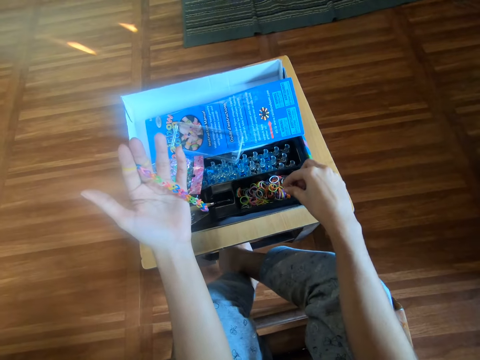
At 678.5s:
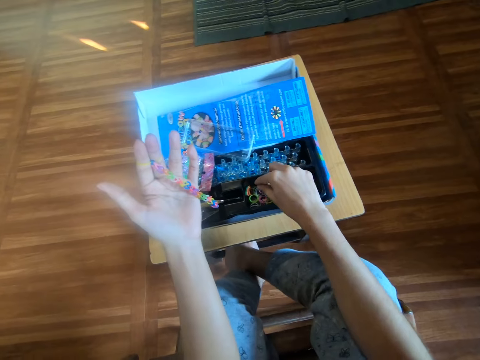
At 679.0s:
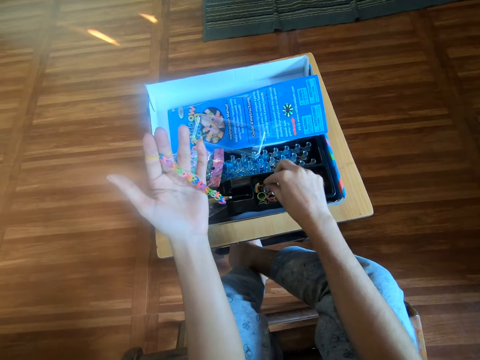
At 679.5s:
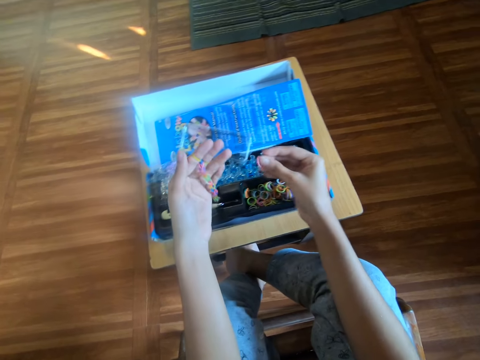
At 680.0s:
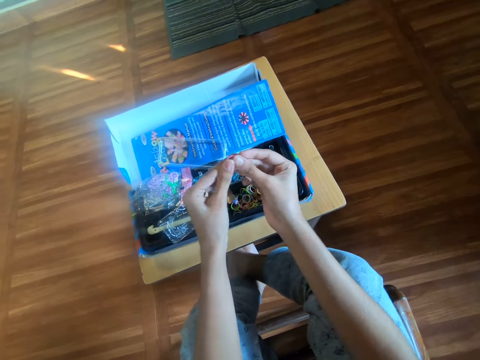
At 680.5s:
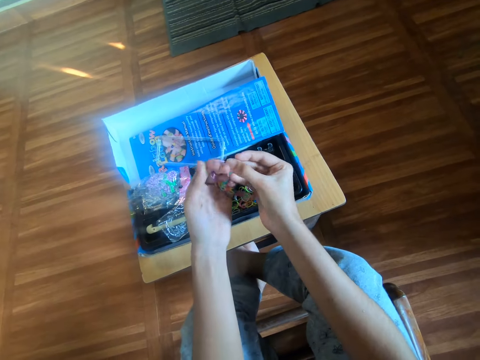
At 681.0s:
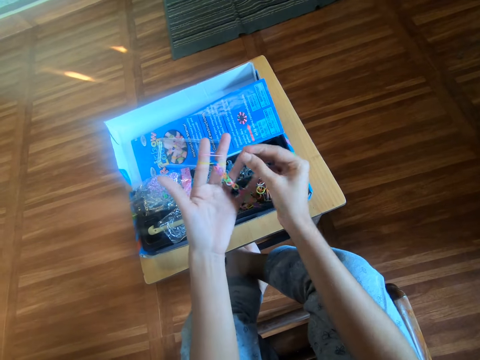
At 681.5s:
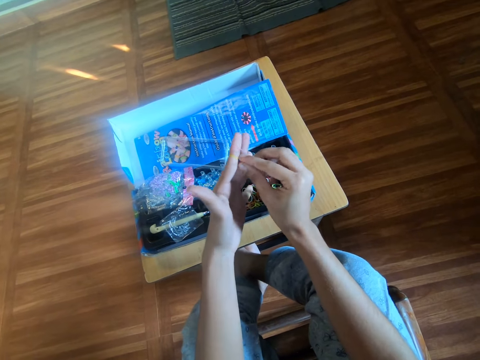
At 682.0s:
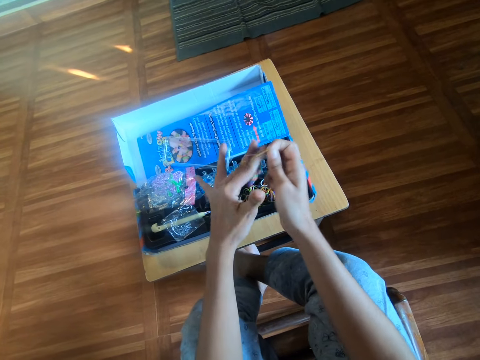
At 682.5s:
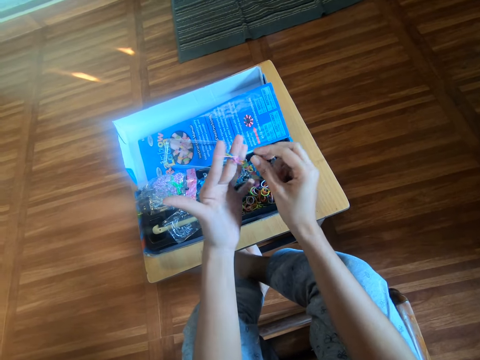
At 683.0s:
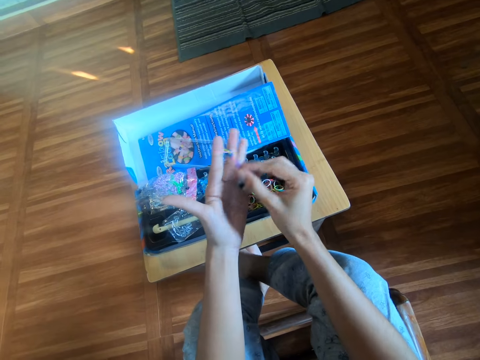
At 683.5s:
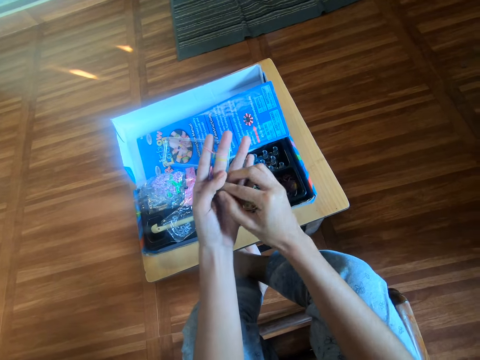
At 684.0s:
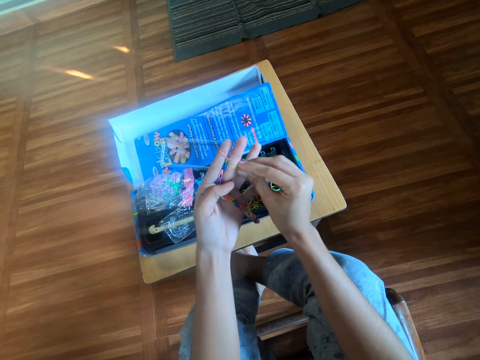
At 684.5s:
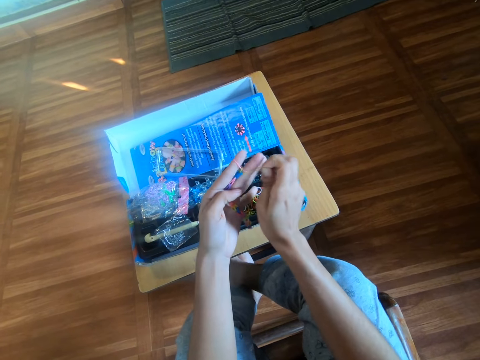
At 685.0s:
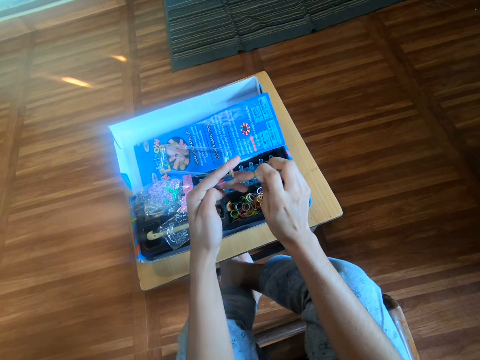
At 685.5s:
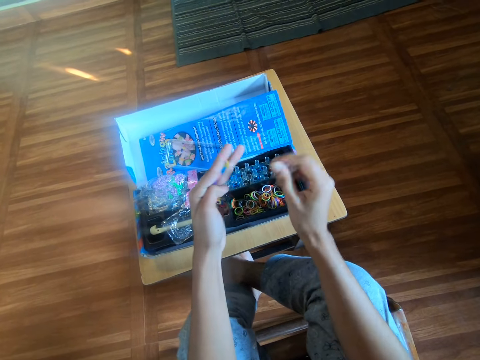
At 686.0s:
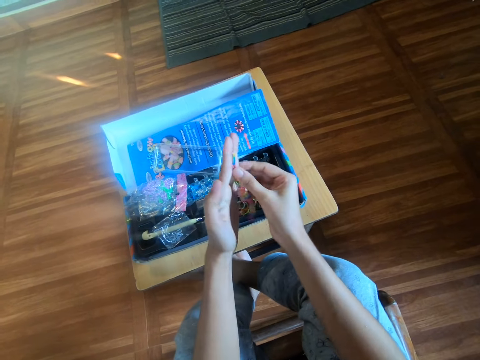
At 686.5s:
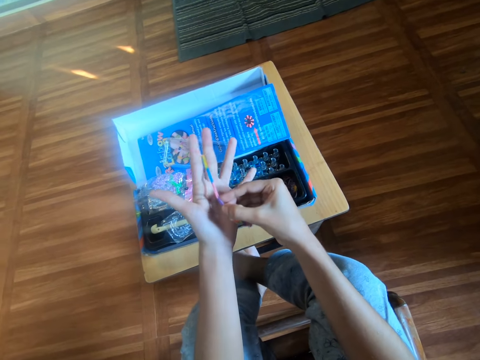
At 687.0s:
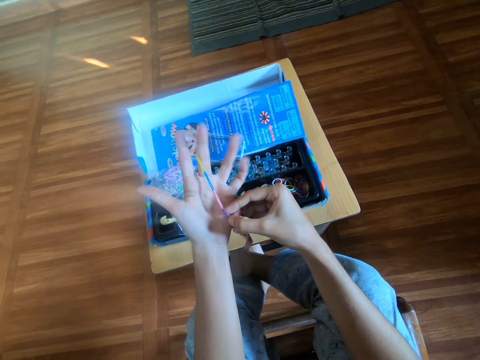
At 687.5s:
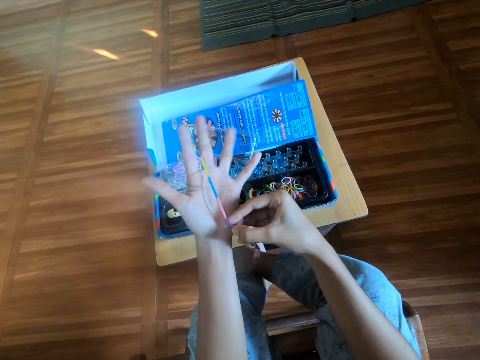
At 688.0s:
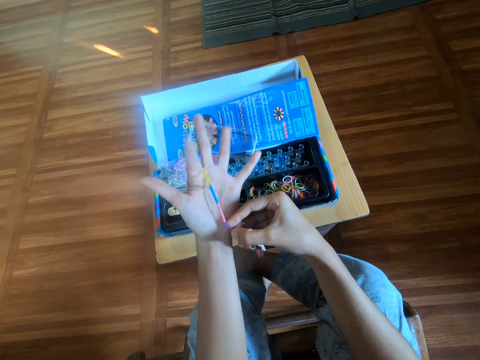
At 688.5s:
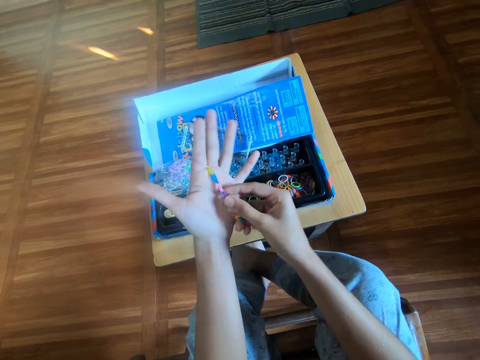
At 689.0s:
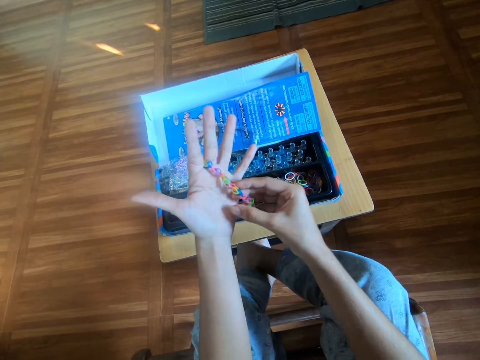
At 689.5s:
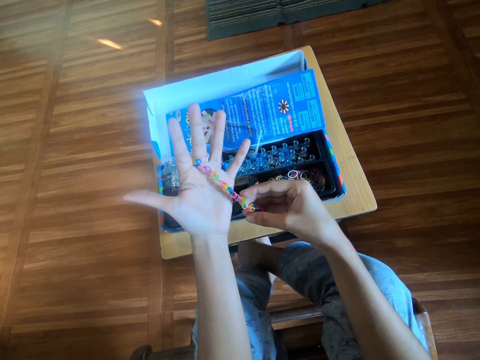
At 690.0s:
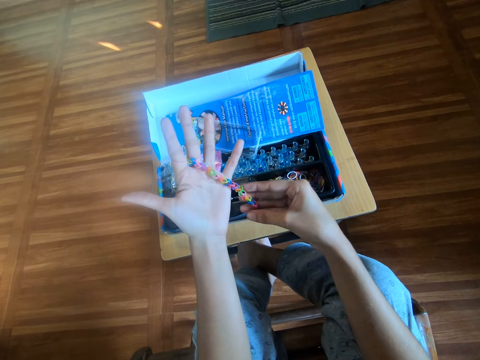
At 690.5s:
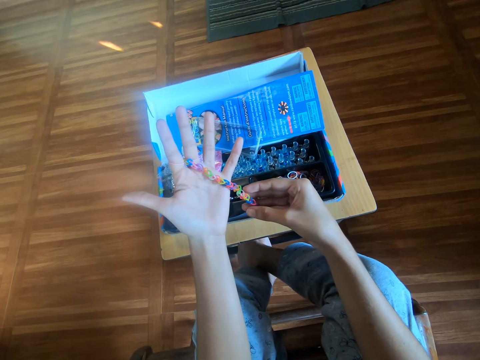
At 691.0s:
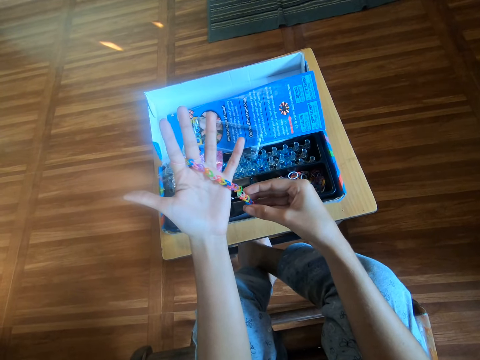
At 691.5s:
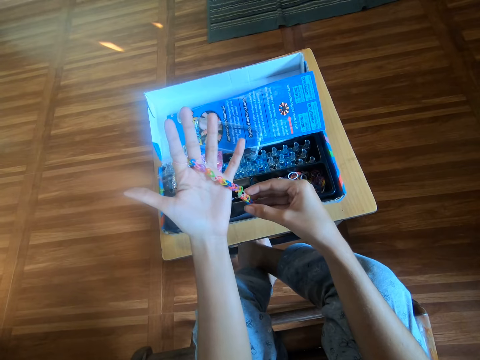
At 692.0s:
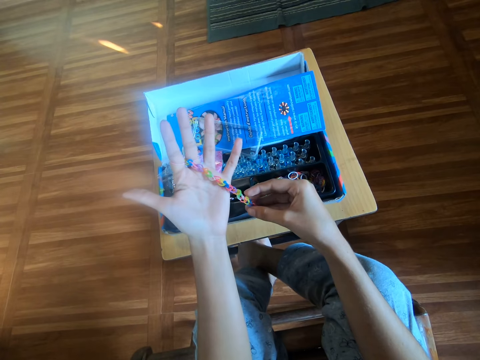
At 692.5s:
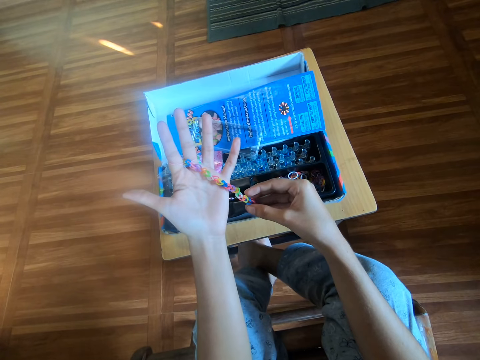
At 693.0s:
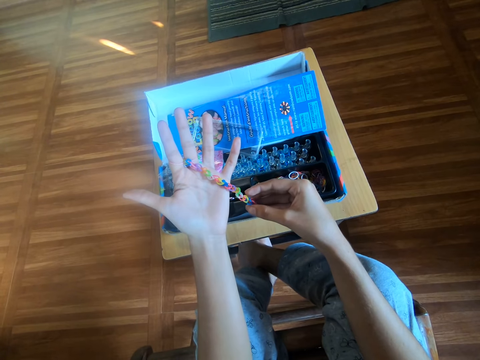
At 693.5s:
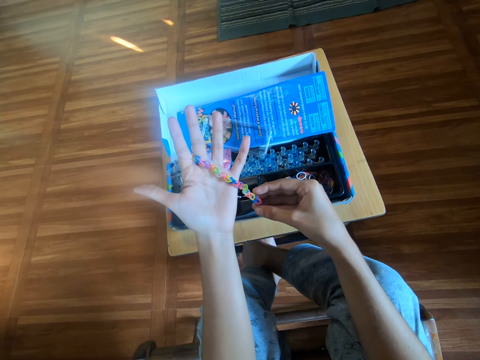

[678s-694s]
The camera wearer picks a rubber band from inside the box with her right hand. She wears the rubber band around her left hand. She stretches the rubber band. She puts rubber bands in her fingers. She adjusts the rubber band on her left hand with her right hand. She pulls rubber bands. She adjusts the loom bracelet with her right hand. She holds down the loom bracelet with her left thumb. She adjusts the rubber band on her left hand with her right hand. She touches rubber bands. She pulls a chain of rubber bands. She stretches the loom bracelet with her right hand. She moves her fingers. She touches the chain of rubber bands.

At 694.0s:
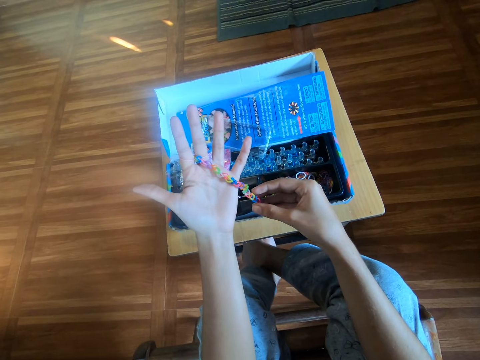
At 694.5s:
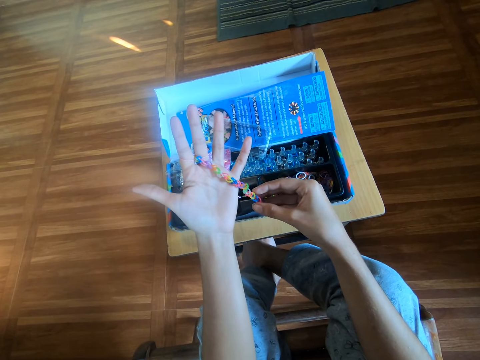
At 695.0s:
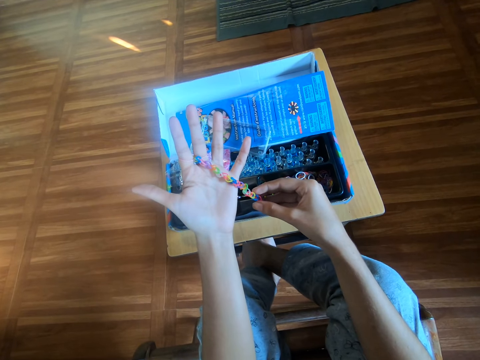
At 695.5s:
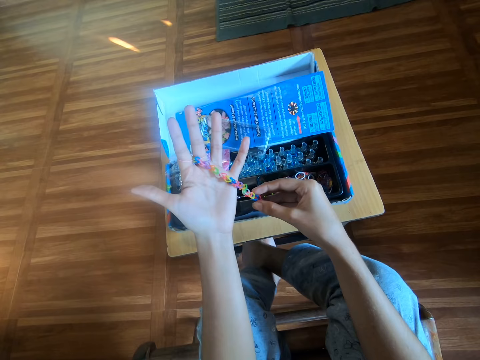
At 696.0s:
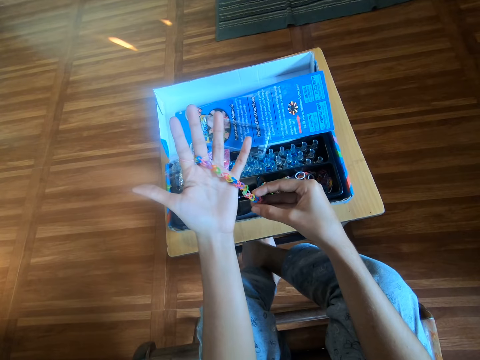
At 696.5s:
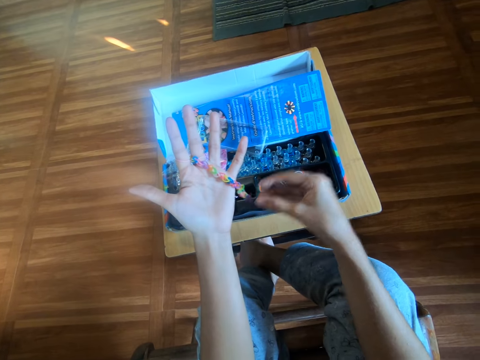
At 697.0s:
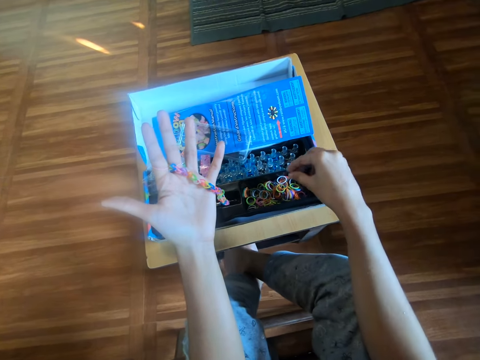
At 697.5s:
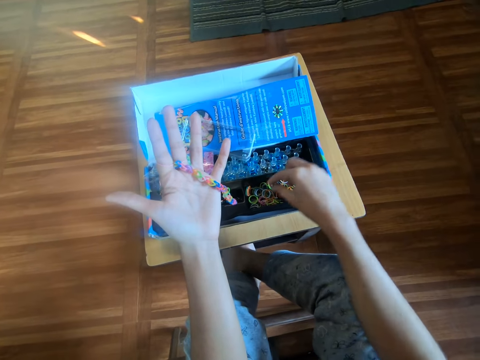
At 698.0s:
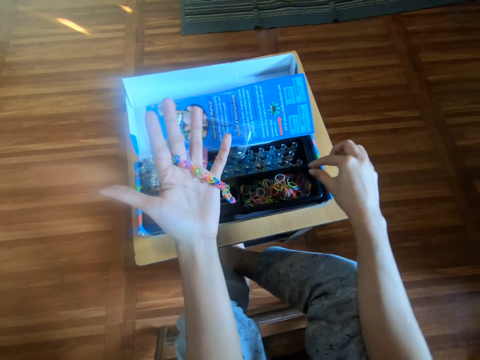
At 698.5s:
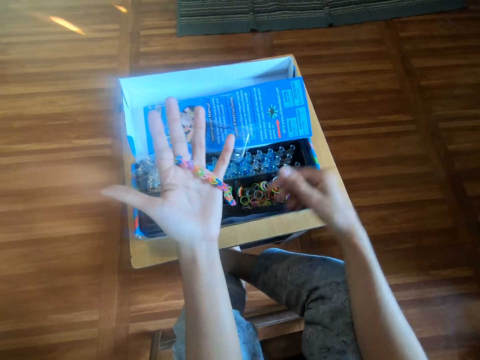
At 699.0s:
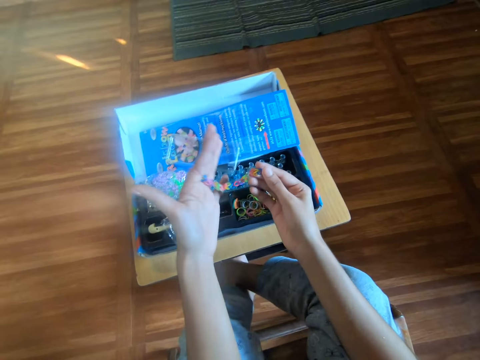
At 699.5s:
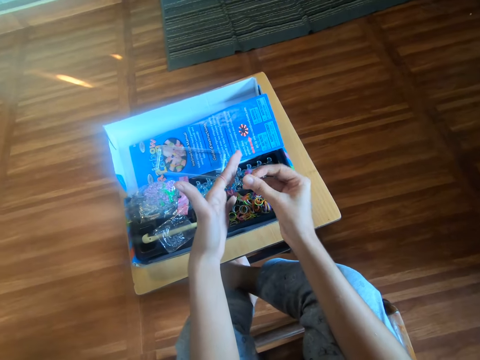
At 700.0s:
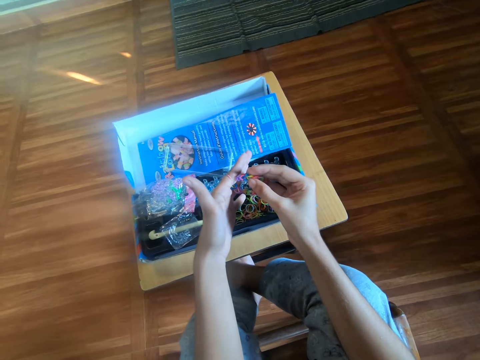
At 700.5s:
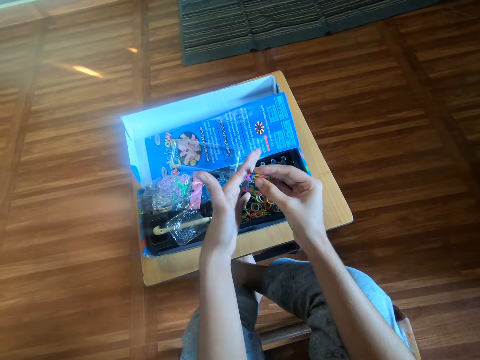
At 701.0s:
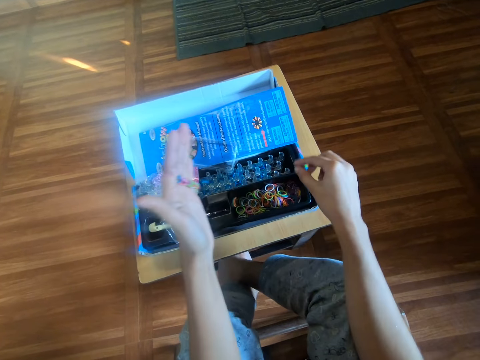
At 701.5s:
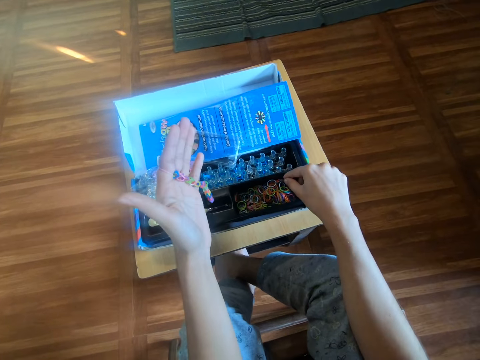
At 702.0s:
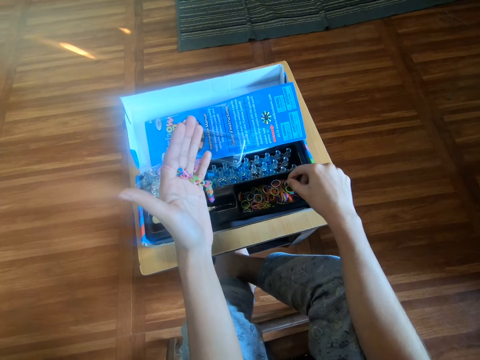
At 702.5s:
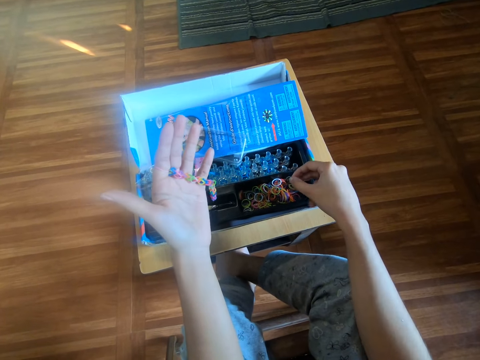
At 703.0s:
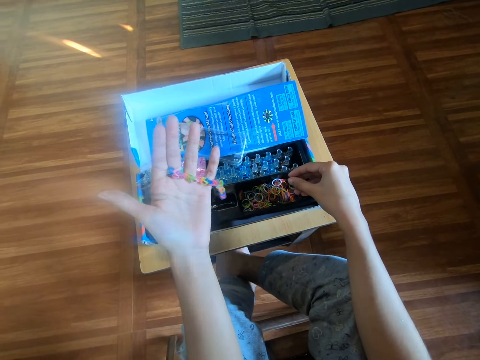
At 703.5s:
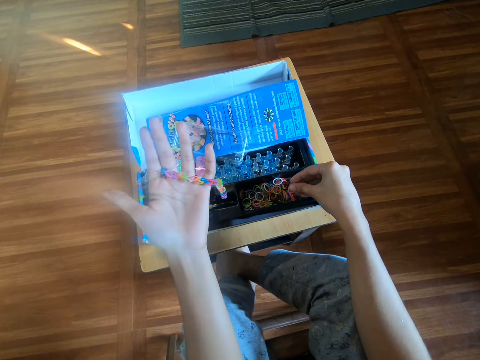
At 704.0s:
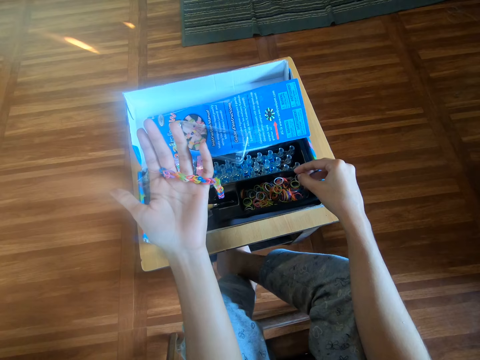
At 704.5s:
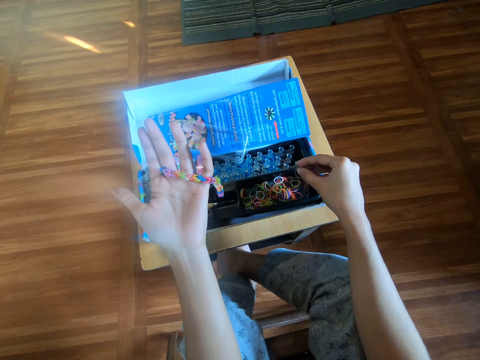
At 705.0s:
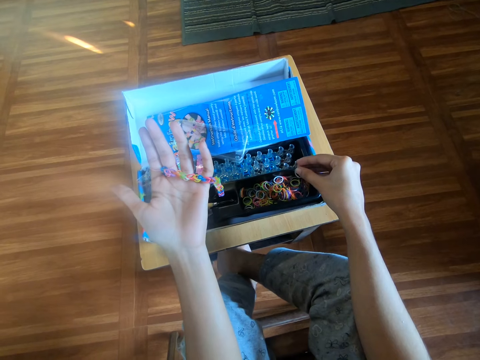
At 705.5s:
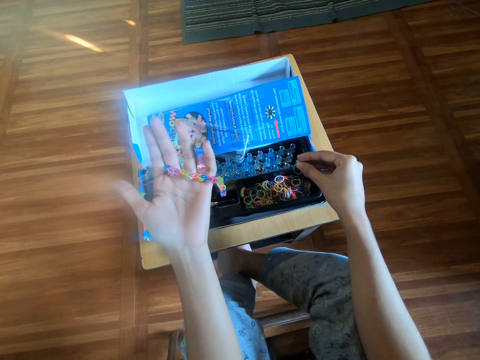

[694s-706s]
The camera wearer bends the loom bracelet into an arc with her right hand. She picks a rubber band from inside the box with her right hand.
